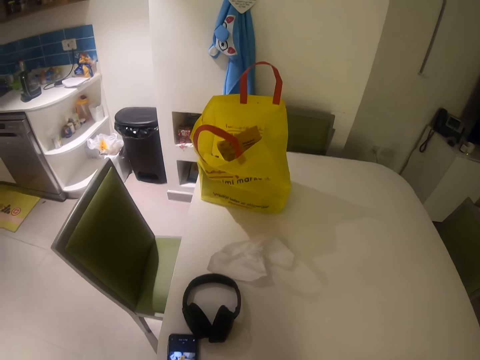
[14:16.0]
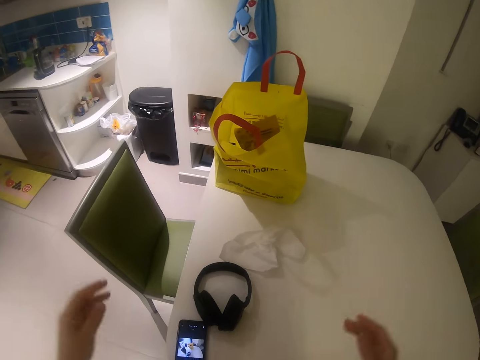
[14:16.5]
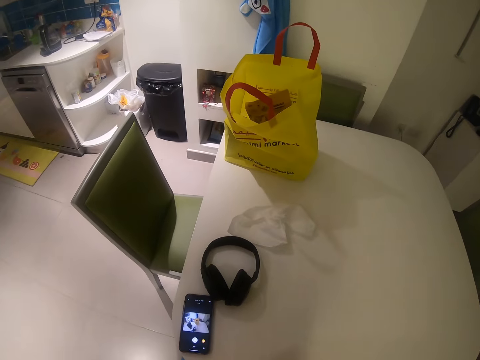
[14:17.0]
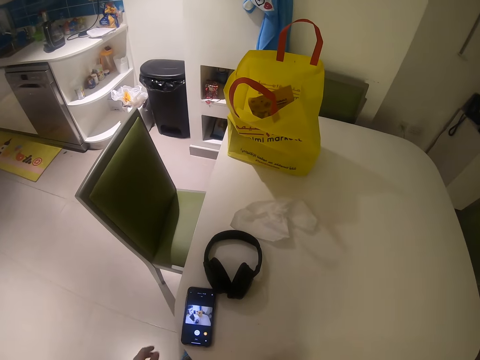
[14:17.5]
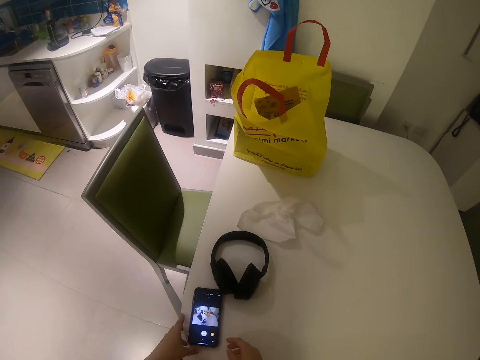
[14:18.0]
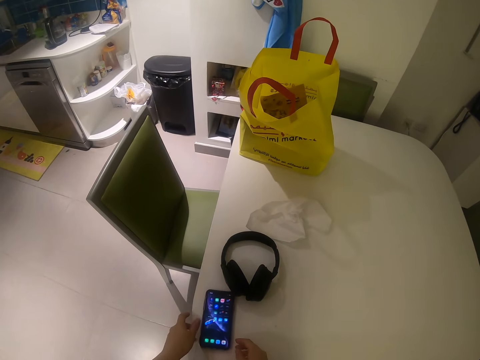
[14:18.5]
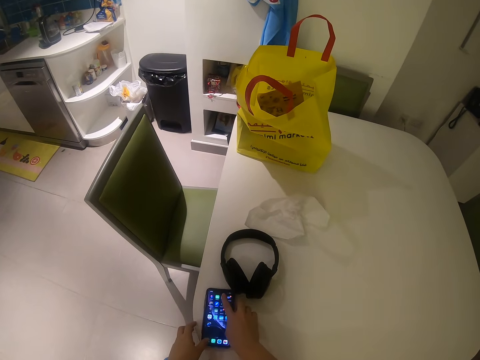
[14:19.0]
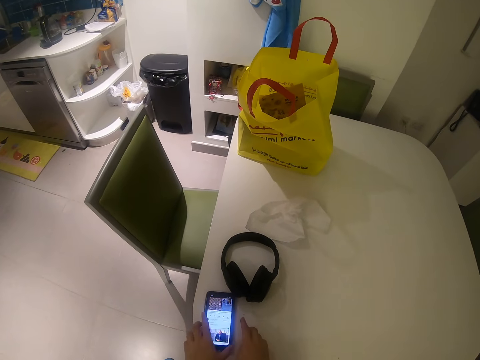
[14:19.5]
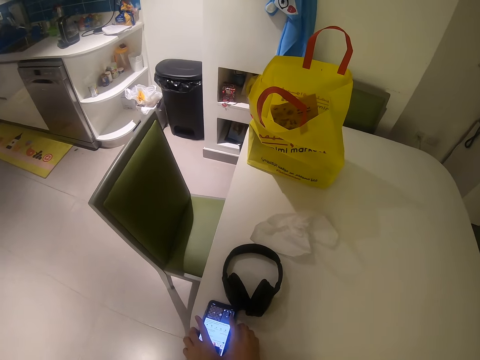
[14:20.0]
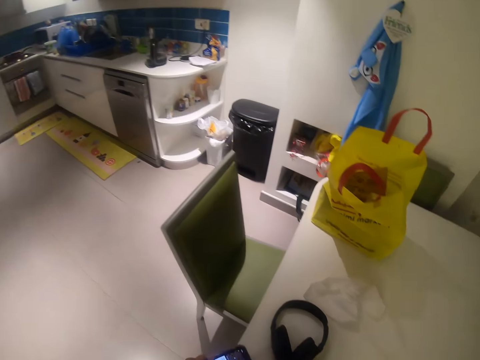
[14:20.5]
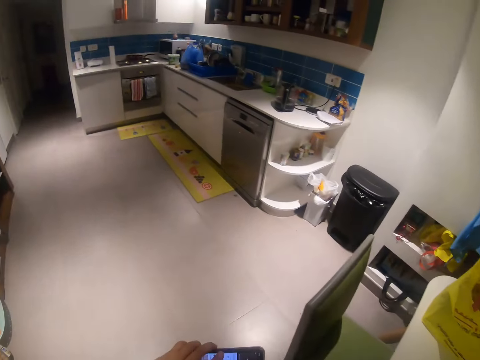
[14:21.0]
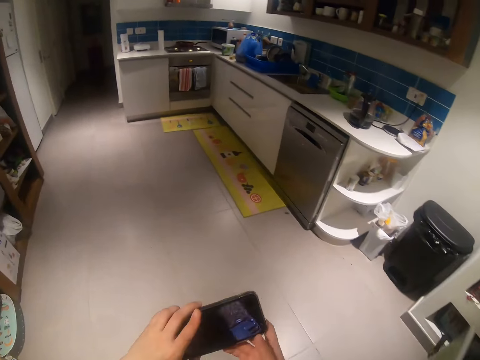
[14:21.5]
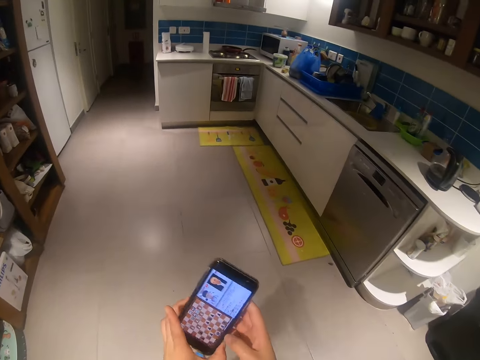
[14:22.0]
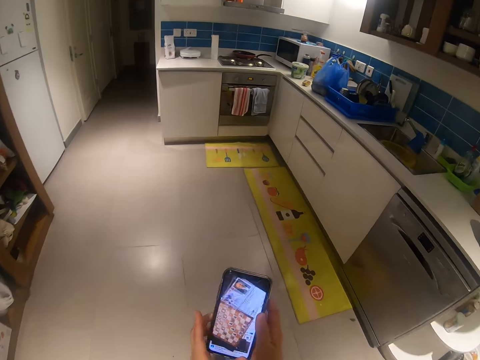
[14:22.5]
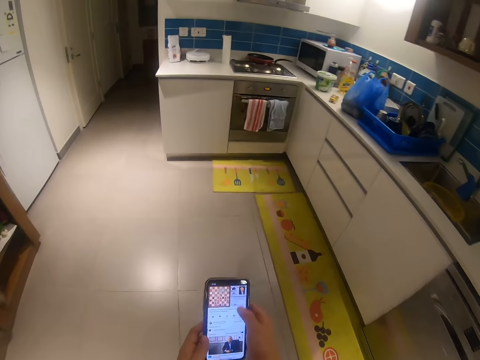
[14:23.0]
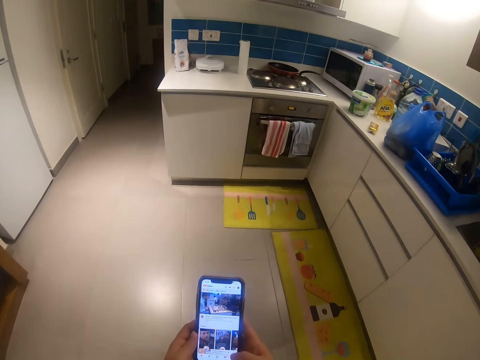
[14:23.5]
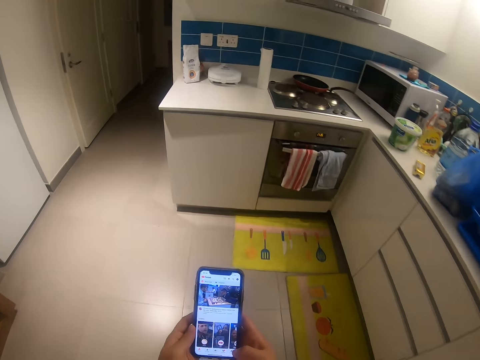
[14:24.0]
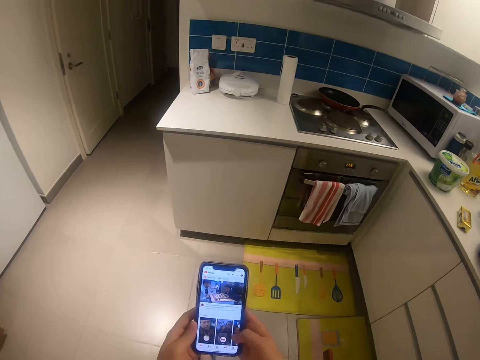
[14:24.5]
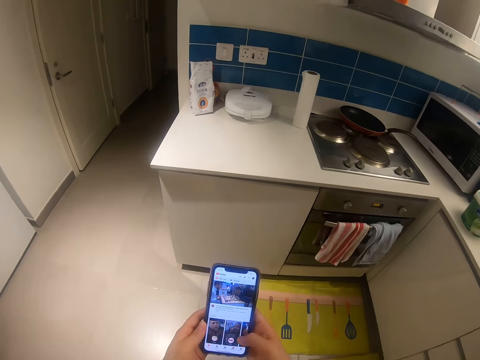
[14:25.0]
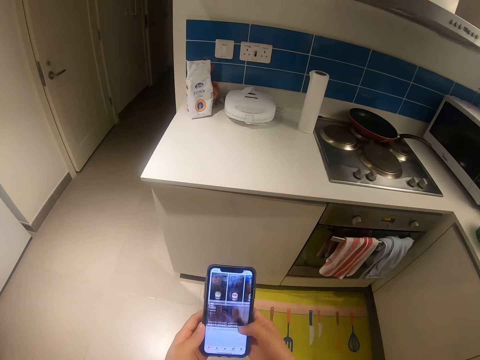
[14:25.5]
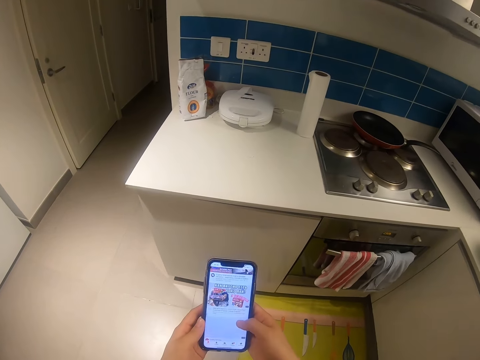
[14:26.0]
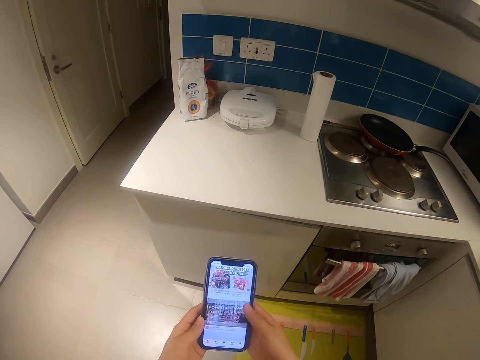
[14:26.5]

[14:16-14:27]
The camera wearer uses the phone. He presses the phone on the dining table. He picks up the phone on the dining table with his left hand. He walks to the left, towards the toaster on the kitchen slab. He presses the phone.

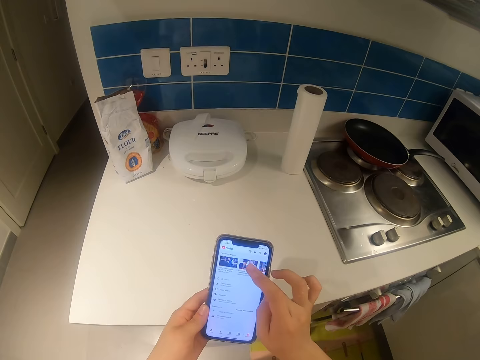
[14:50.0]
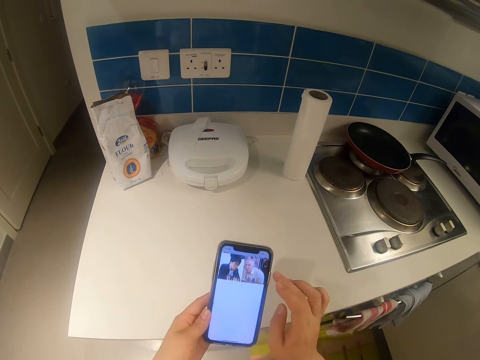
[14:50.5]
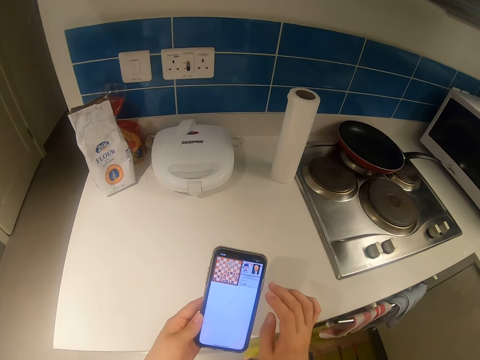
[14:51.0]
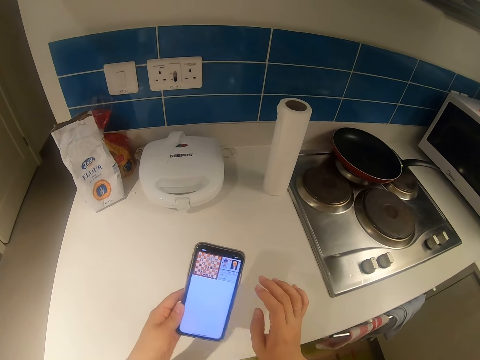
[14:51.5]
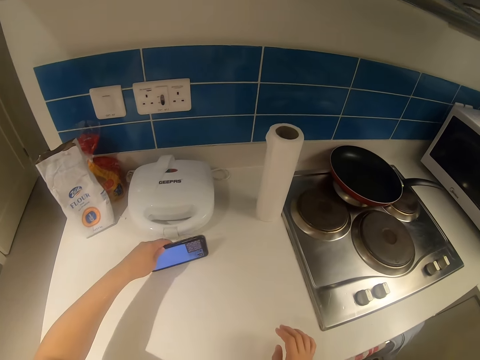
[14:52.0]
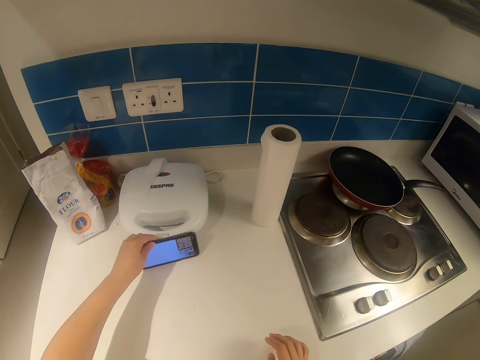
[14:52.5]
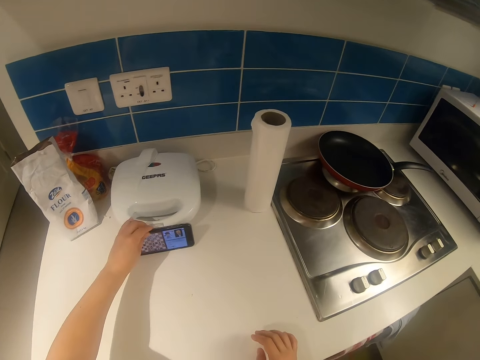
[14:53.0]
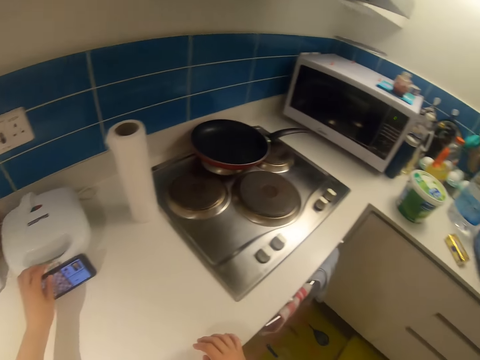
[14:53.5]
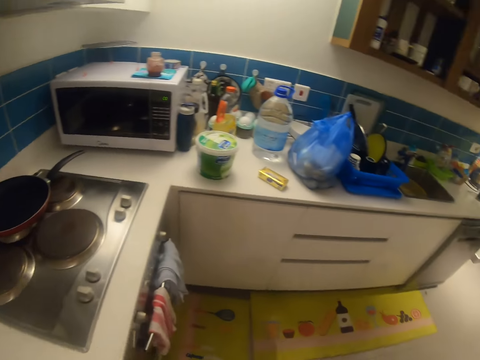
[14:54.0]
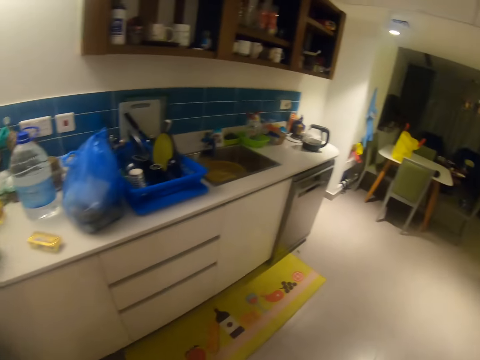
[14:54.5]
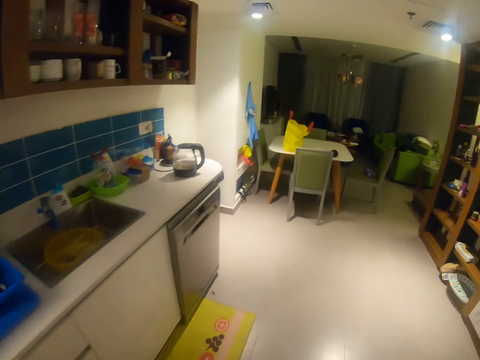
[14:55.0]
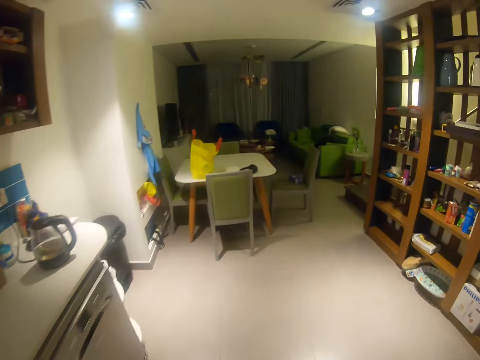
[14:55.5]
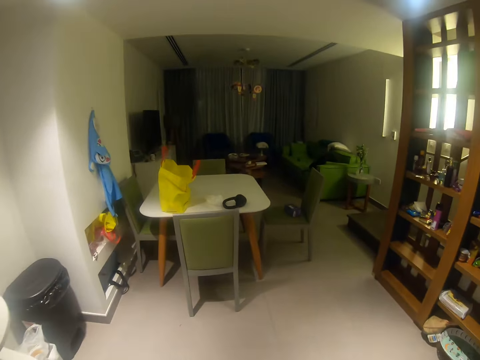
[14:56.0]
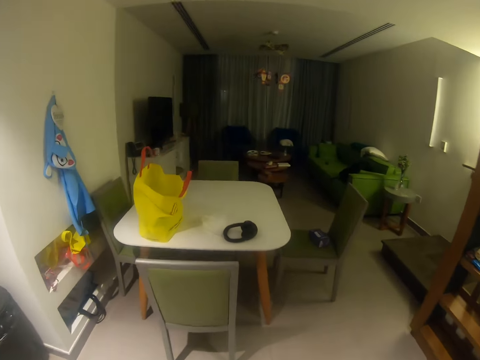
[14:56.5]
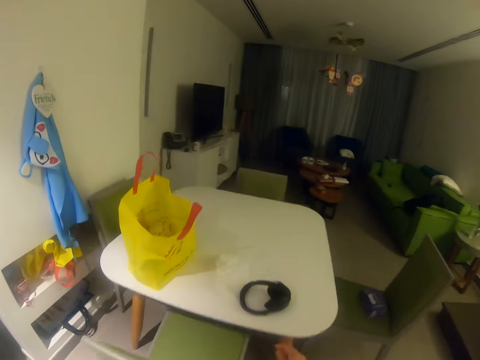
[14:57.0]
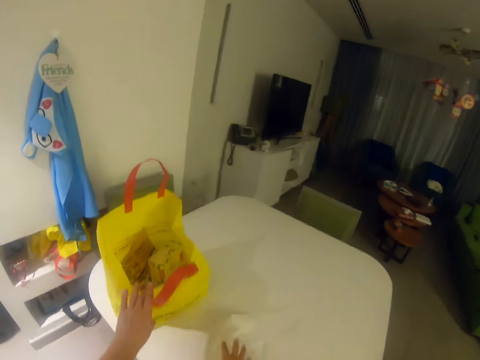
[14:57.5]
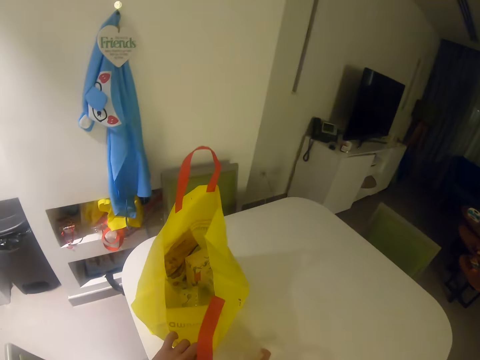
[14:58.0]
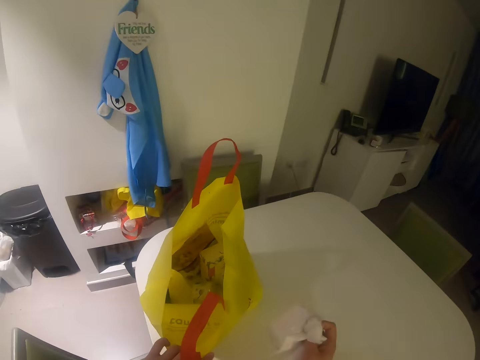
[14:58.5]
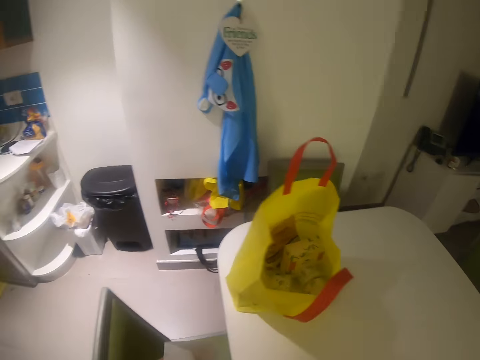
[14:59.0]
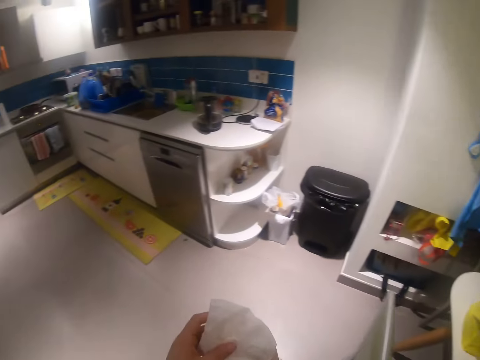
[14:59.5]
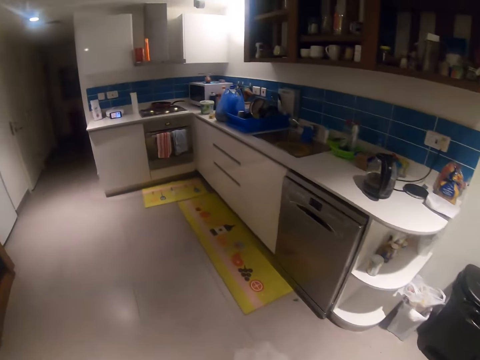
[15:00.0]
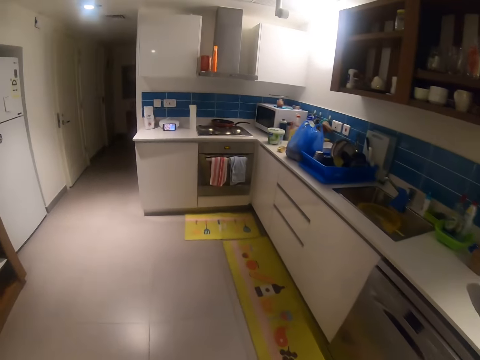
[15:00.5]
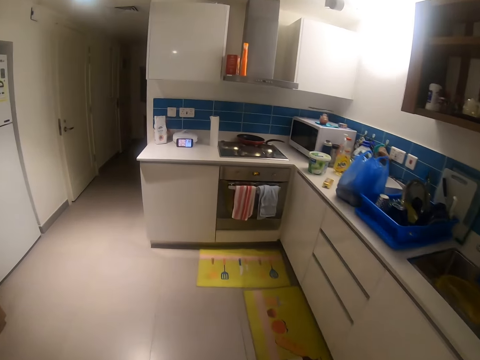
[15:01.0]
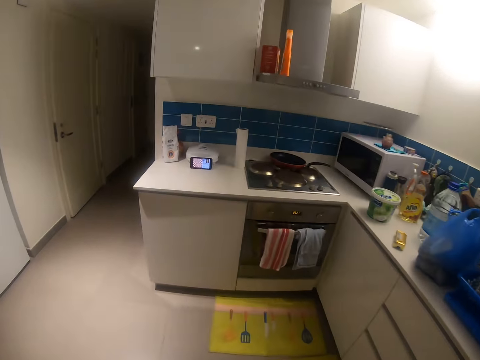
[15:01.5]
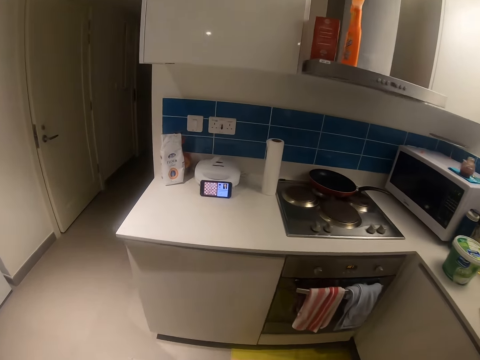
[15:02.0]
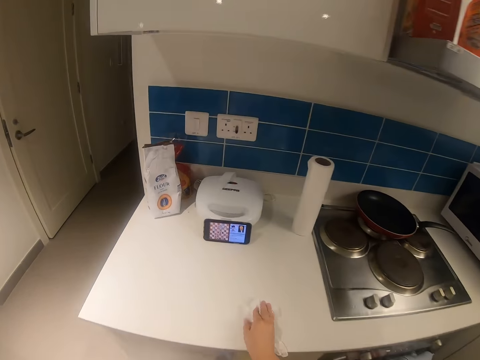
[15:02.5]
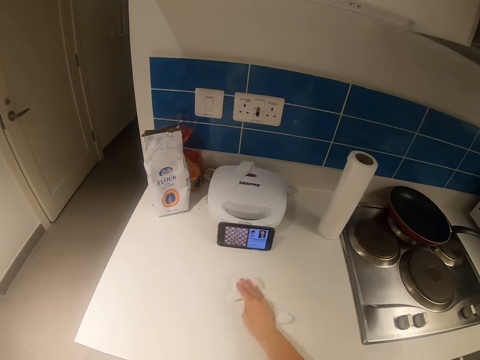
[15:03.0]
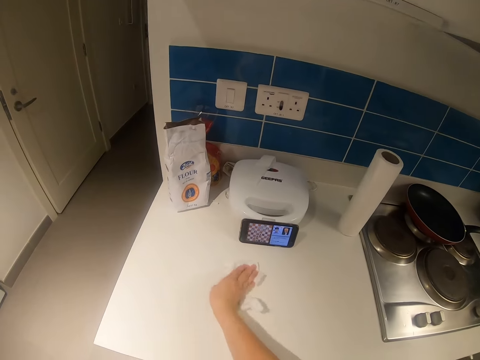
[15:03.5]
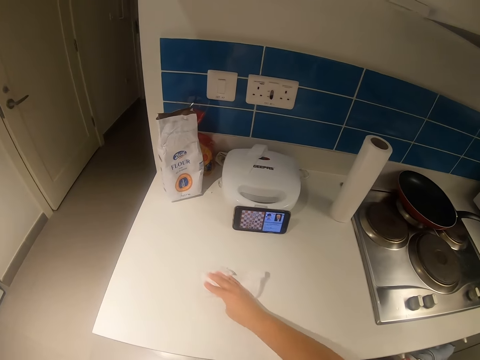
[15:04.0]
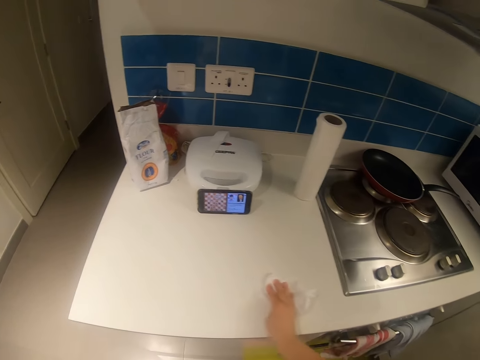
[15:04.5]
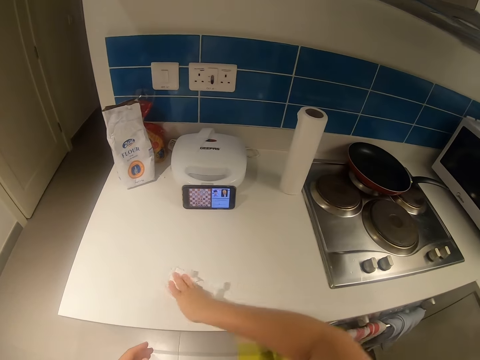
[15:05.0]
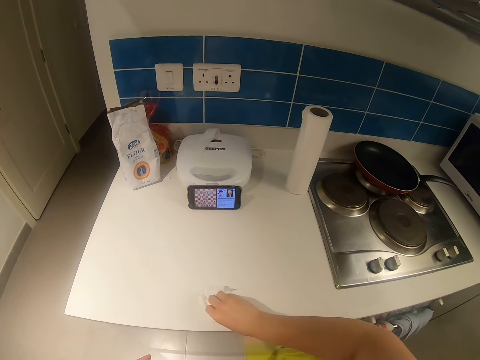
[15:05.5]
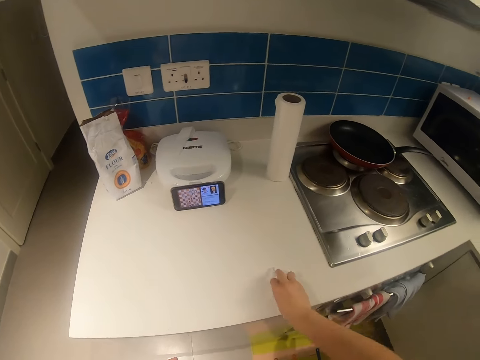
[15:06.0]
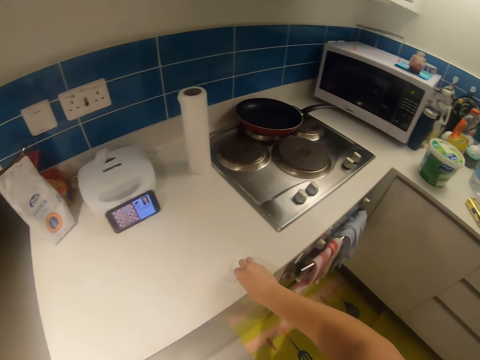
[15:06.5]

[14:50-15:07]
The camera wearer rests the phone by the toaster on the slab. He walks to the right, towards the dining area. He holds the paper bag with his left hand. He picks up a paper with his right hand. He touches the bag on the dining table with his left hand. He walks back towards the toaster on the kitchen slab. He cleans the kitchen slab with the tissue in his right hand.
